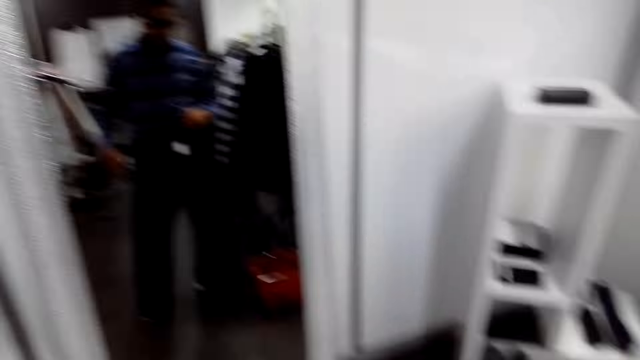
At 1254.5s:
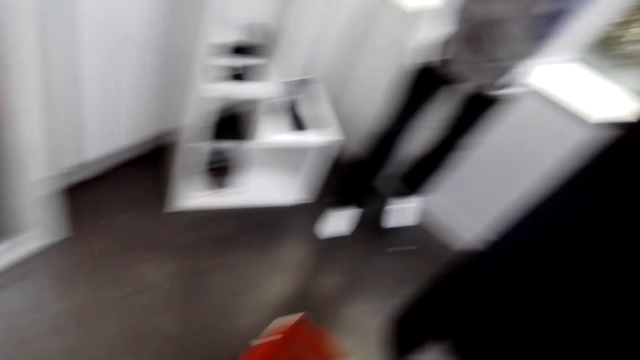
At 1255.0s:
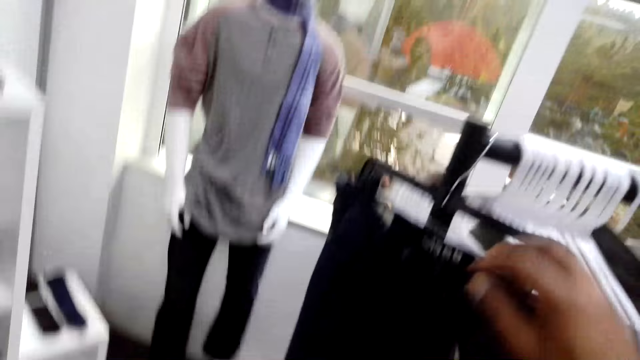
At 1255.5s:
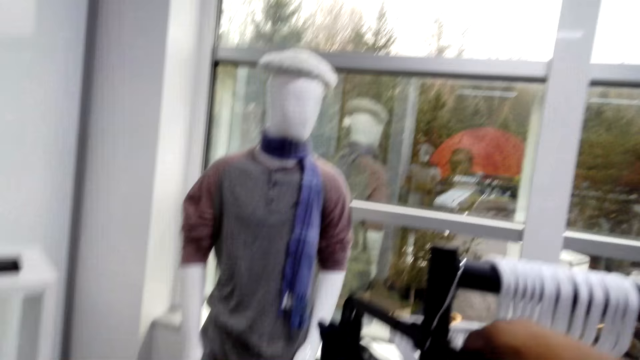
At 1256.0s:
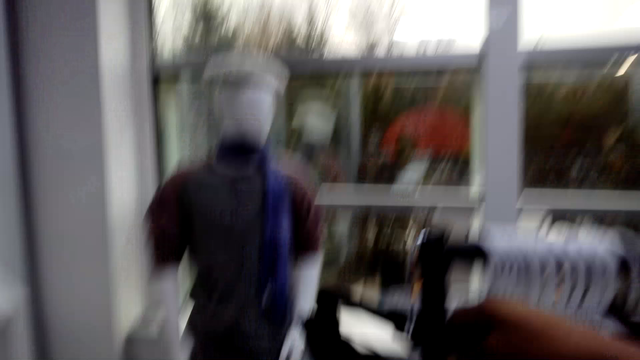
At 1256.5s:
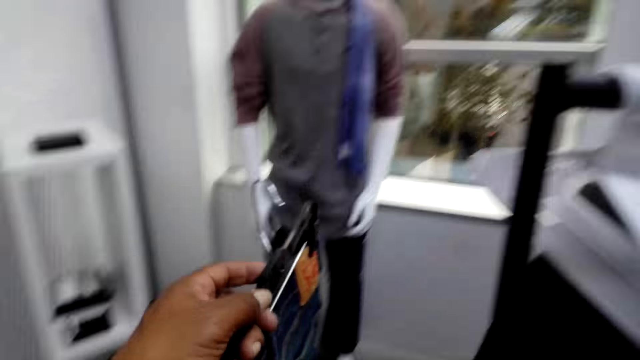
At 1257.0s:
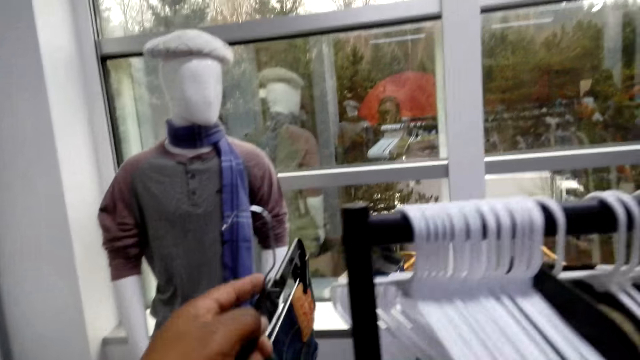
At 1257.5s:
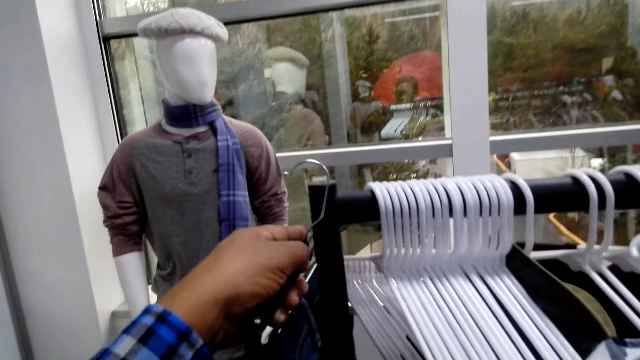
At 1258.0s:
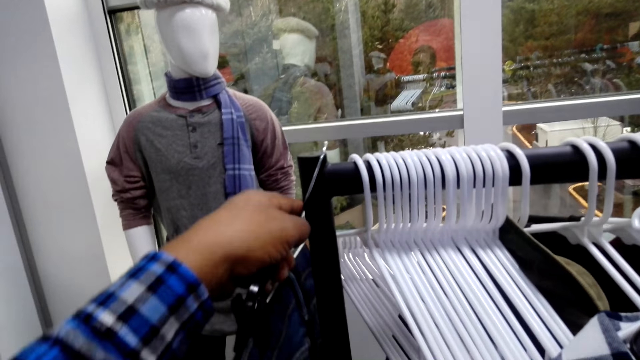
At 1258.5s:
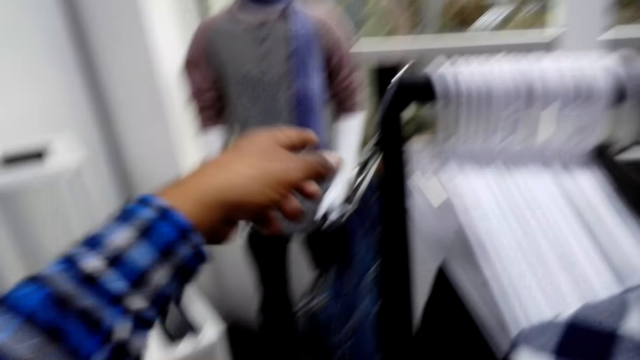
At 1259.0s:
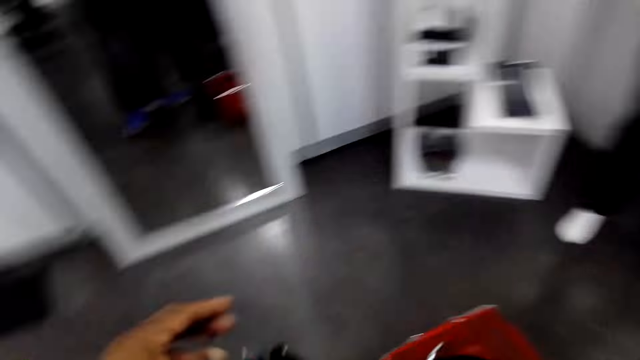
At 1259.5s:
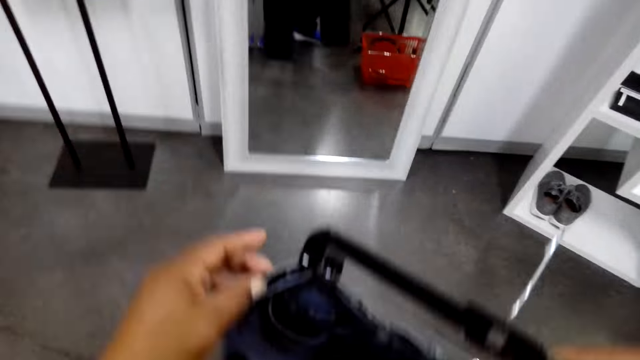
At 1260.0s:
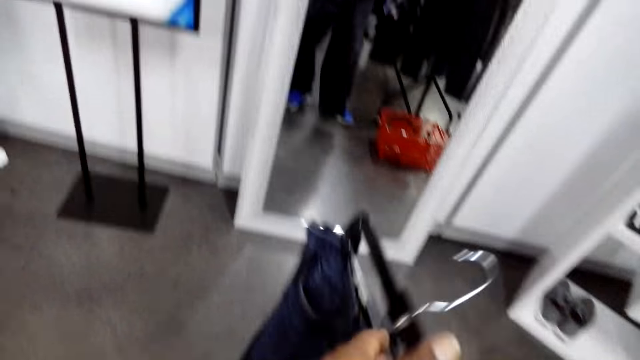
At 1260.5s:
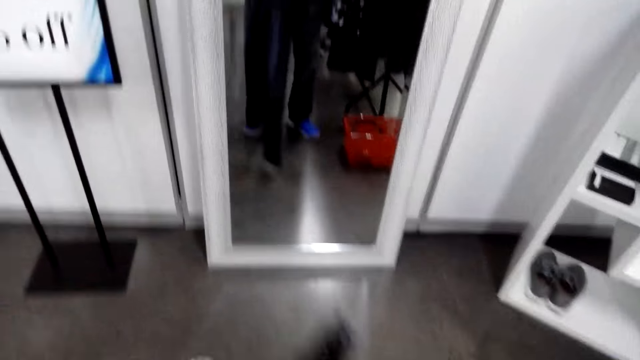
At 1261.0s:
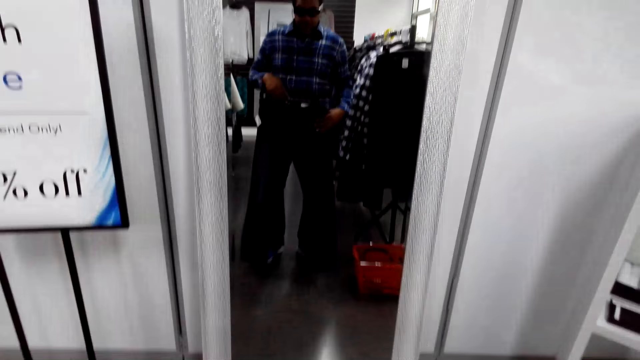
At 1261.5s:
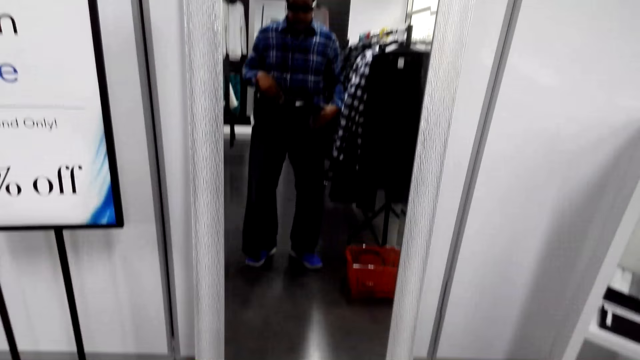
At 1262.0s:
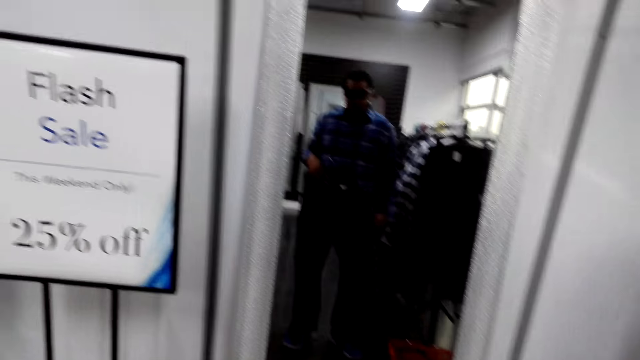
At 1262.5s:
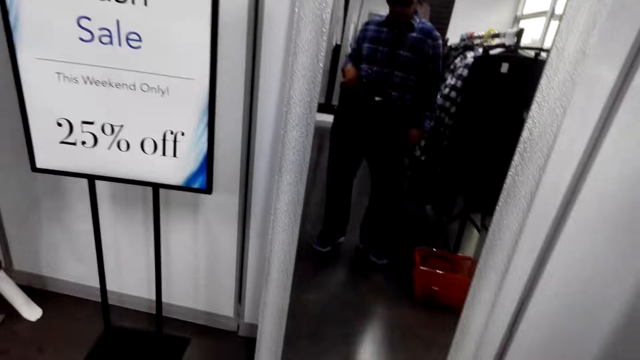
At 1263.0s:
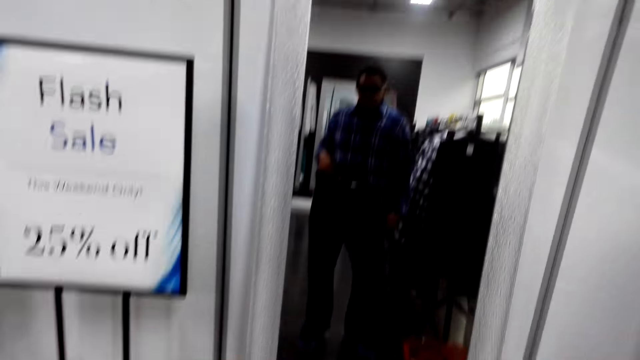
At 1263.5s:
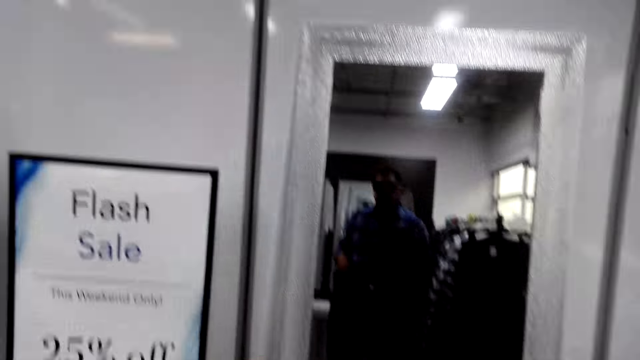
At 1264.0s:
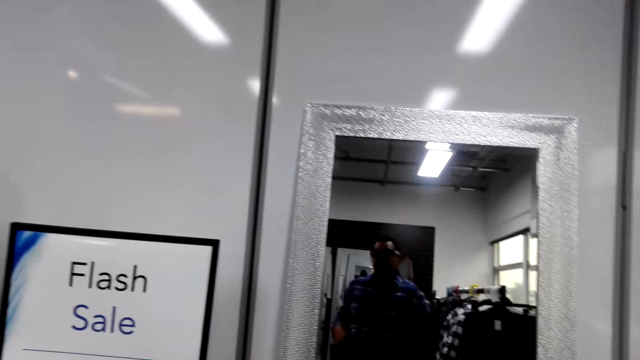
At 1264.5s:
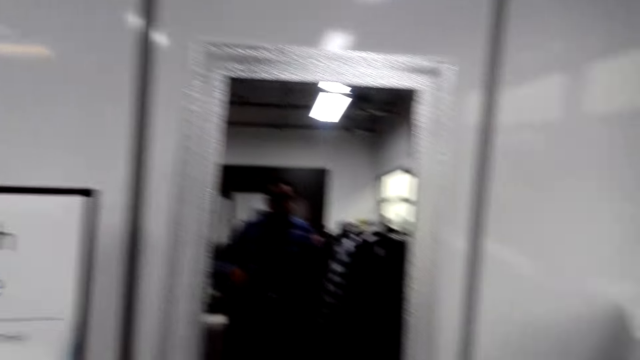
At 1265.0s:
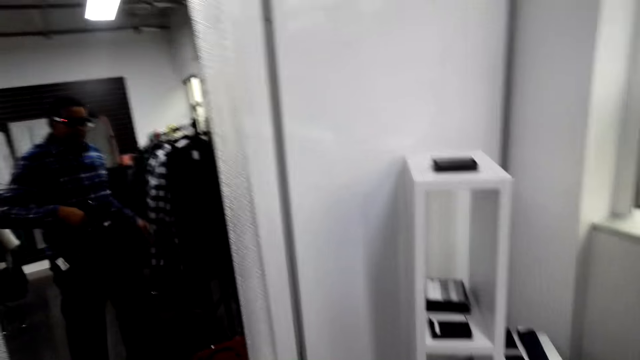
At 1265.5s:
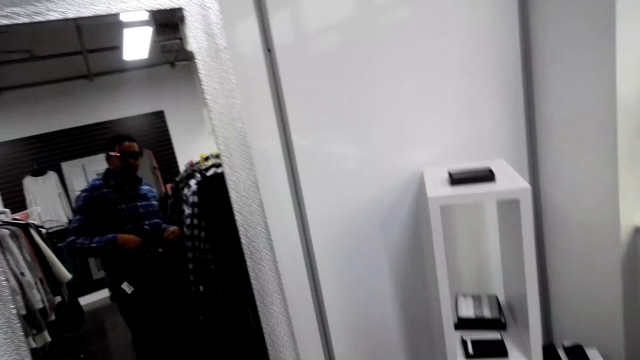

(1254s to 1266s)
The camera wearer takes a denim pant. They hang the denim pant on the rod. They hold the pant and look in the mirror.

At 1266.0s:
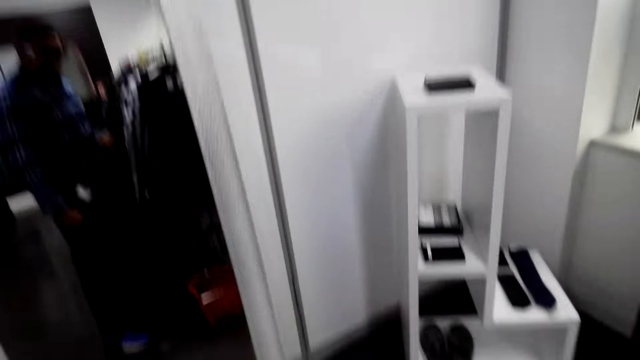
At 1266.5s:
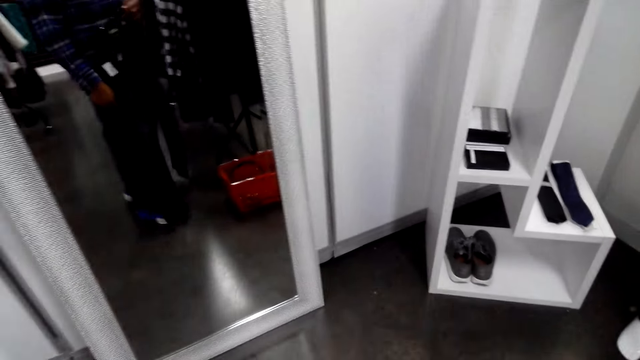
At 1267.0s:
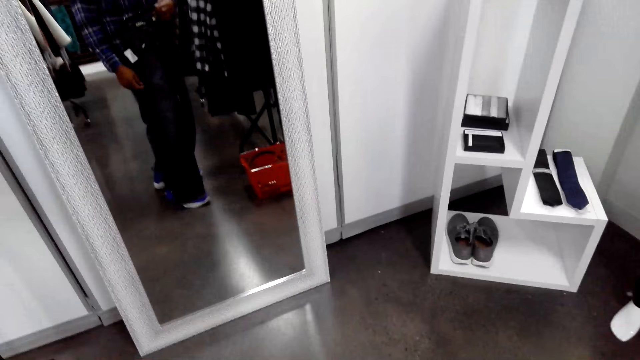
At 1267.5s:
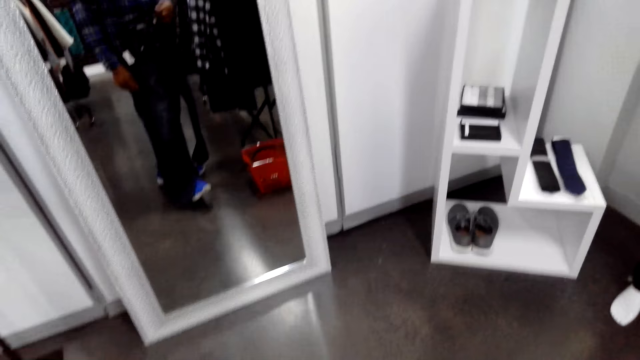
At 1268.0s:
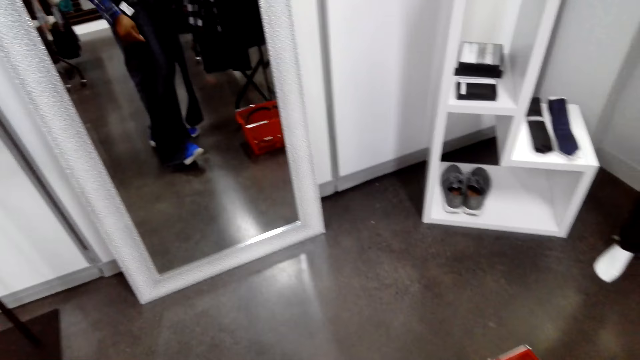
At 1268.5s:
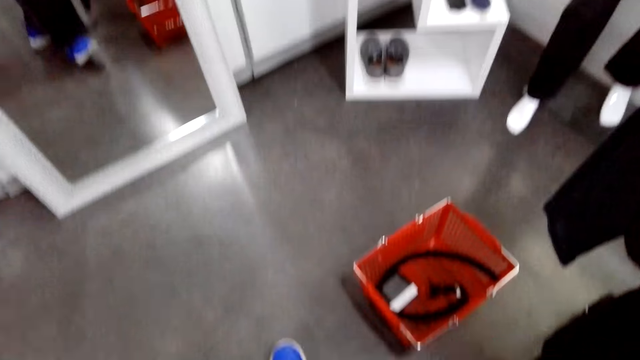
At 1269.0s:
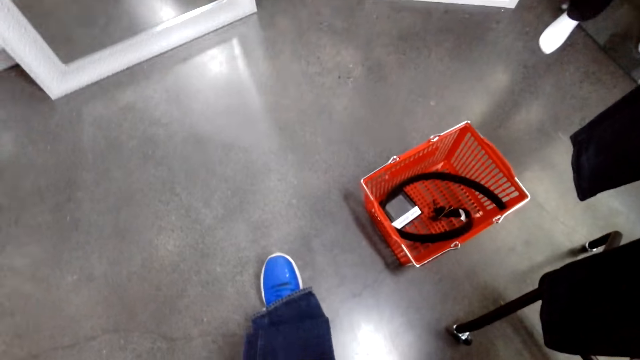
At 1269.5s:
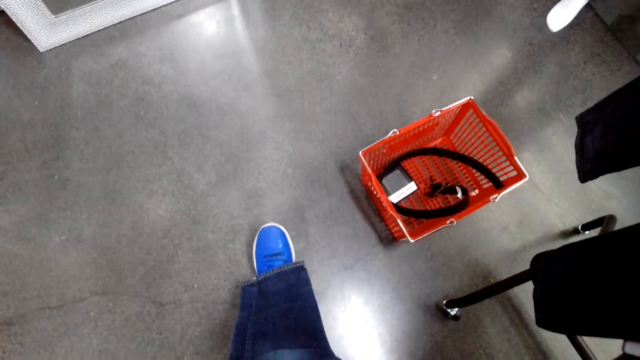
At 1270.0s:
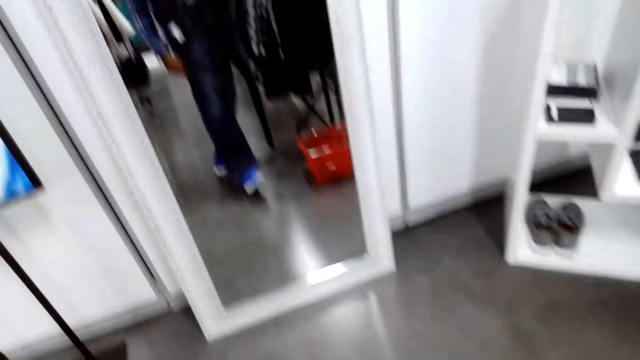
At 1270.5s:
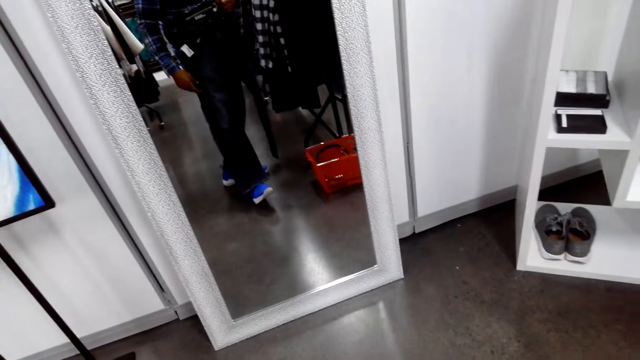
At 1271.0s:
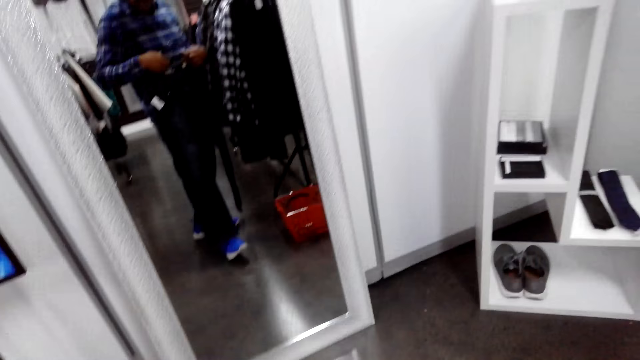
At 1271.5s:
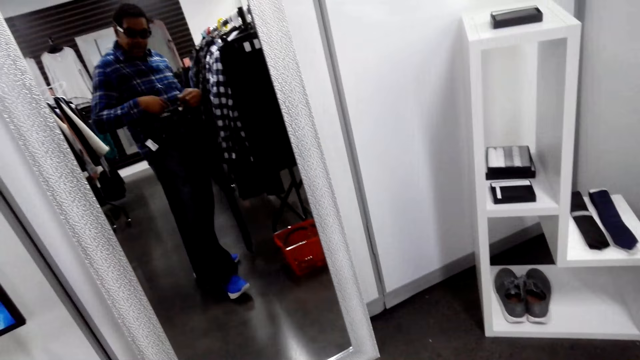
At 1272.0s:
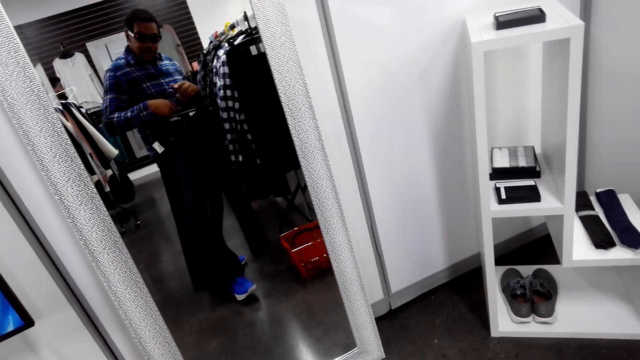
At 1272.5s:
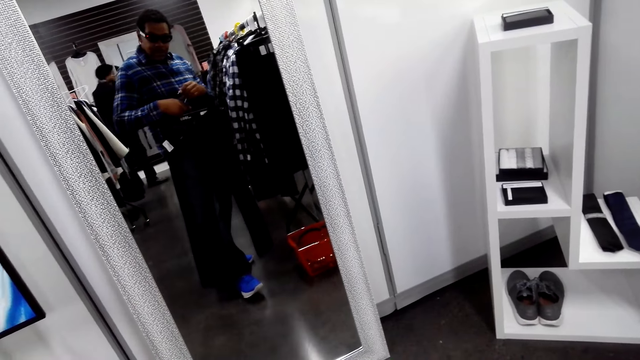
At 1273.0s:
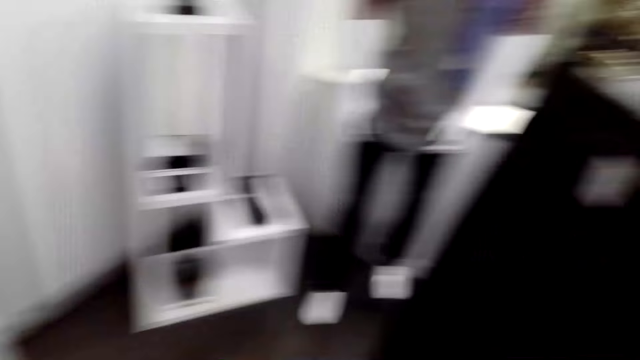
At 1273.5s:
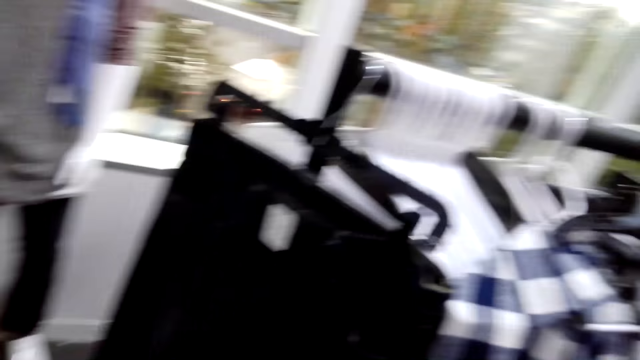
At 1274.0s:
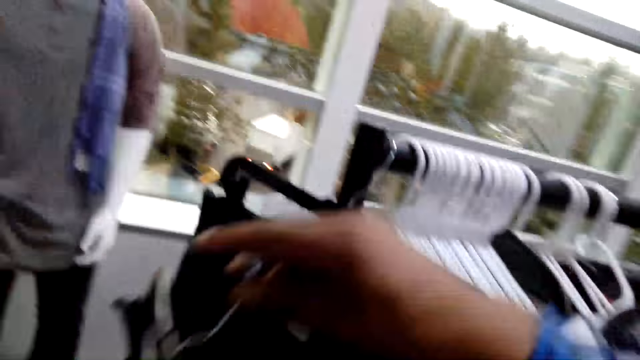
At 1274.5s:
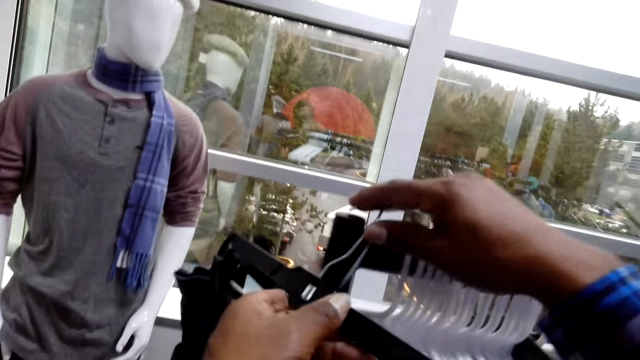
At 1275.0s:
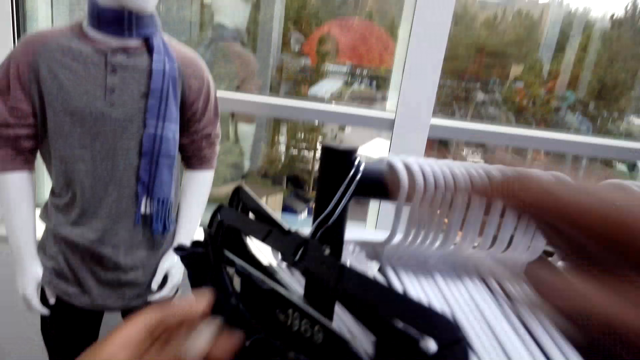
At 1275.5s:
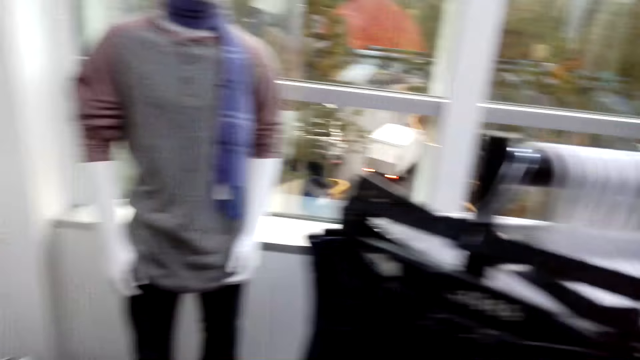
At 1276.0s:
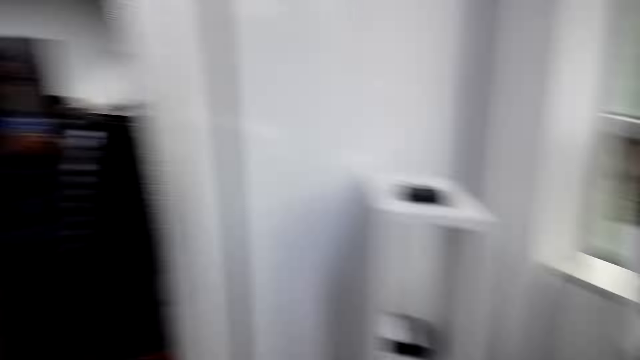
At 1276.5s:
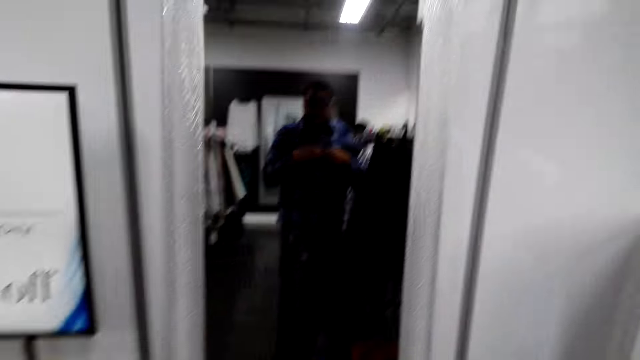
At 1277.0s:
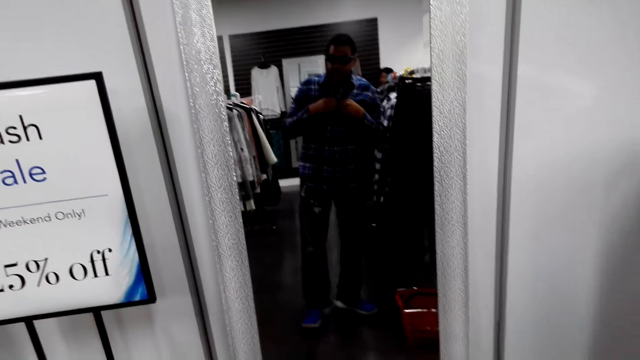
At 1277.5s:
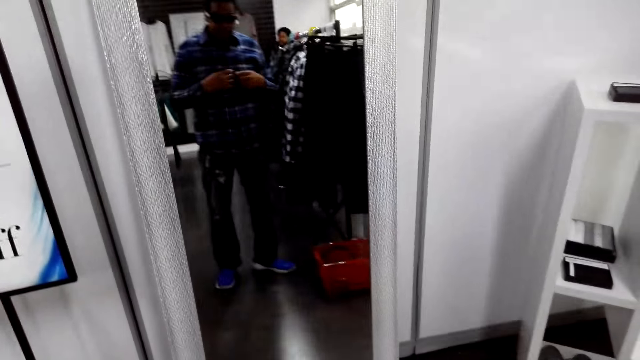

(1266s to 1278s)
The camera wearer hangs a denim pant on the rod.
